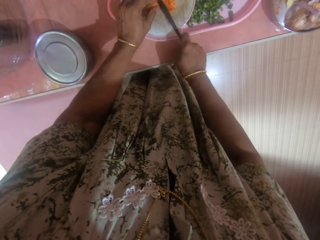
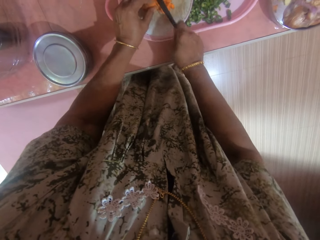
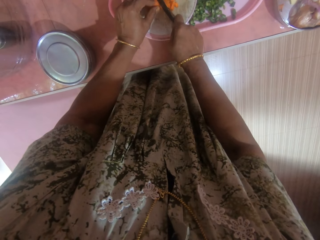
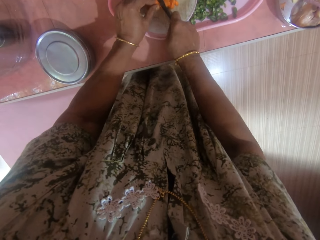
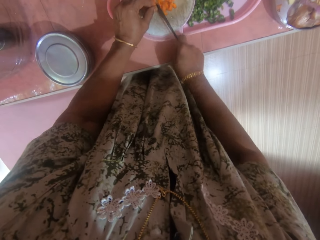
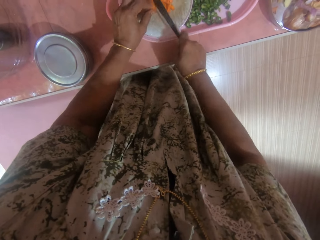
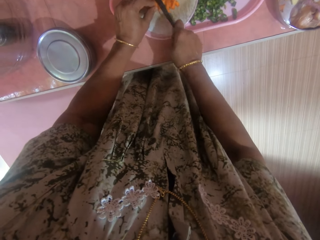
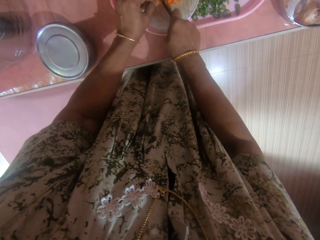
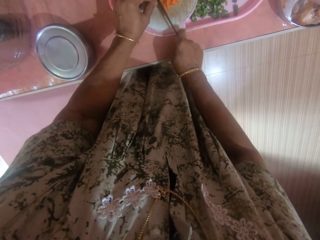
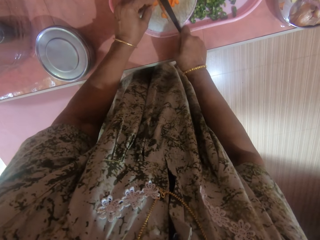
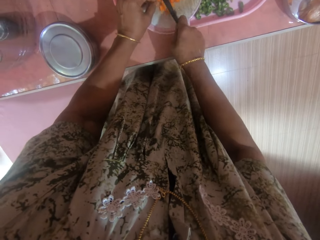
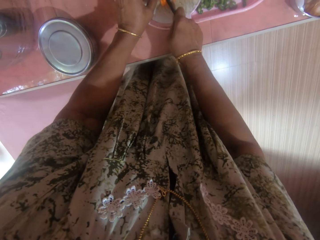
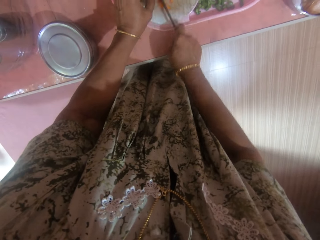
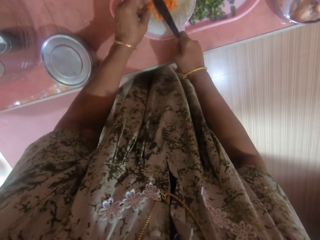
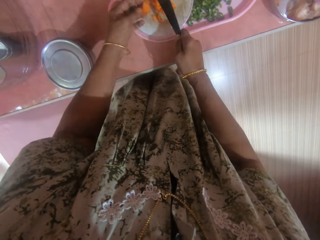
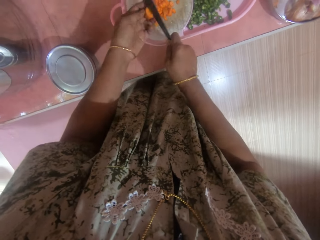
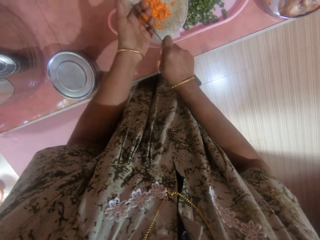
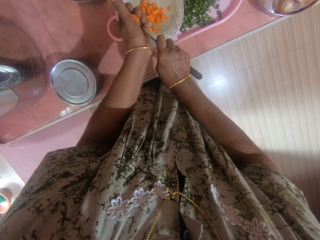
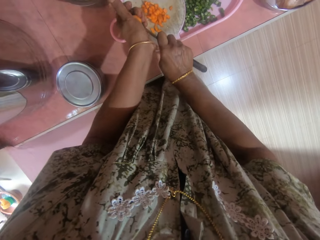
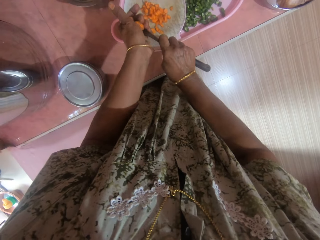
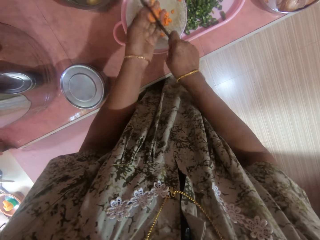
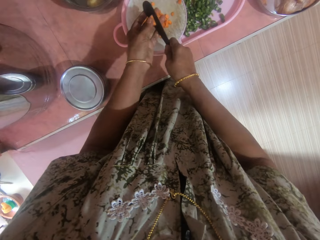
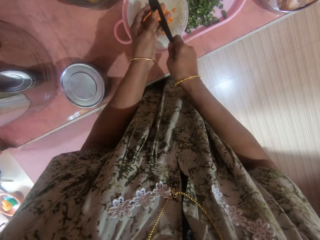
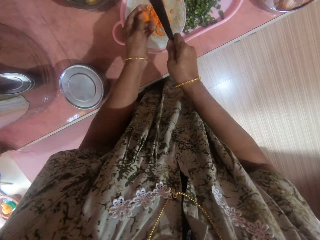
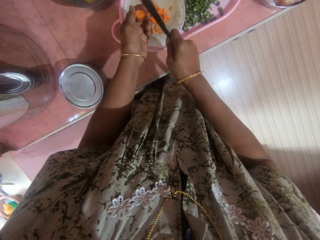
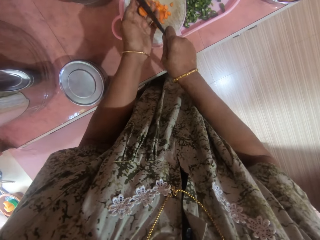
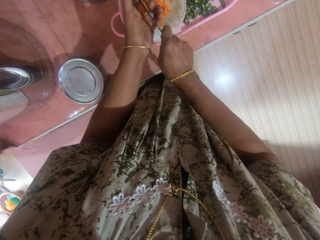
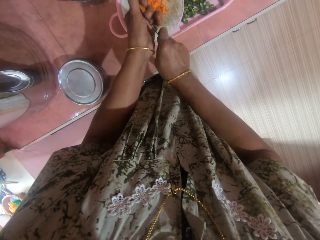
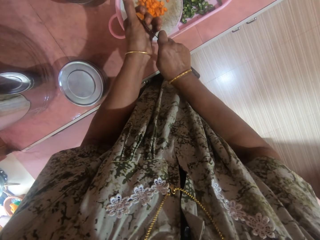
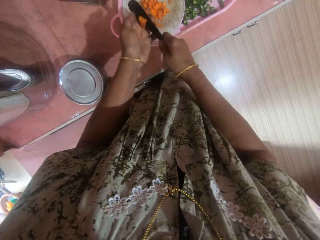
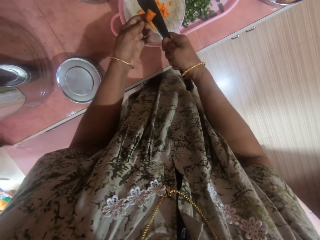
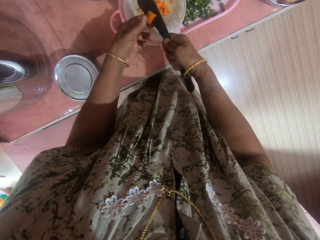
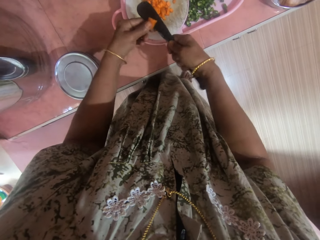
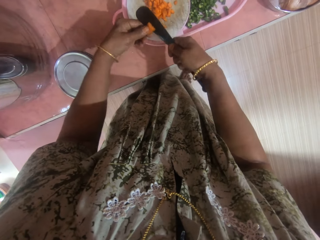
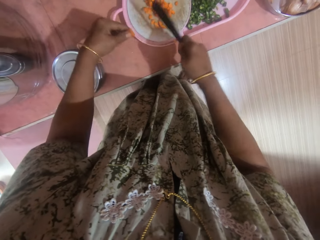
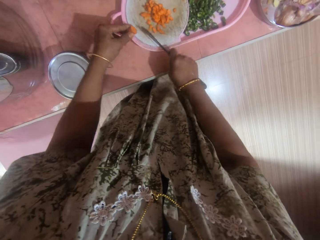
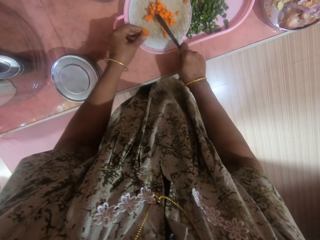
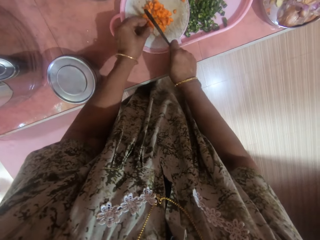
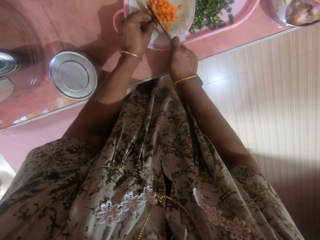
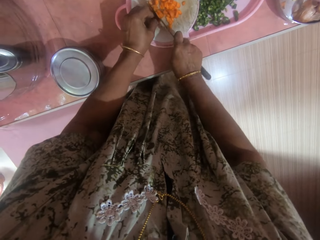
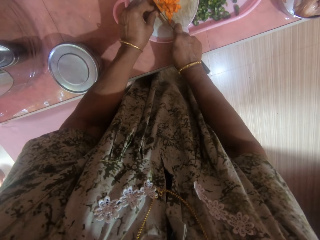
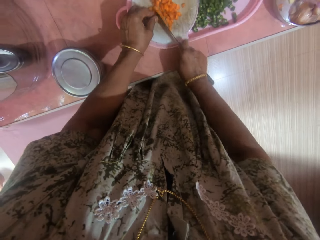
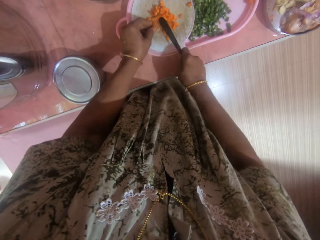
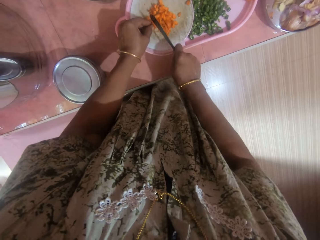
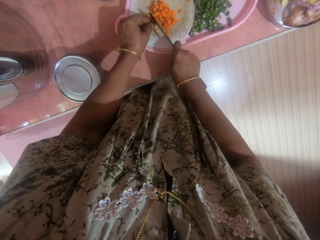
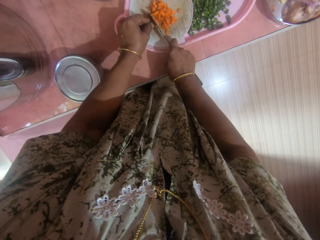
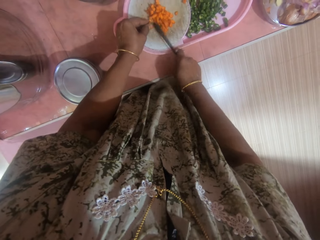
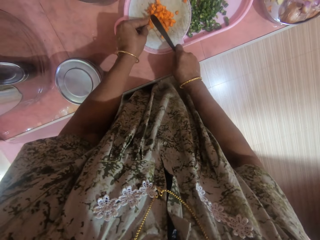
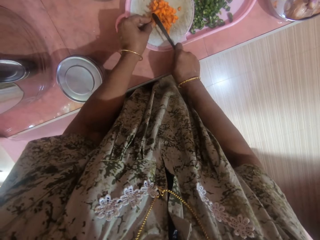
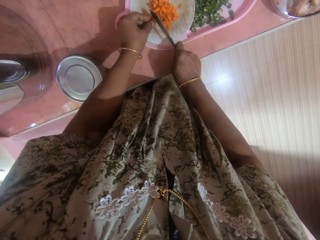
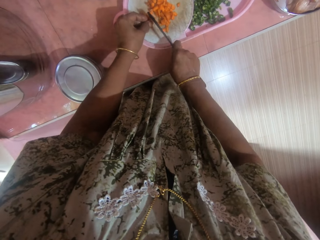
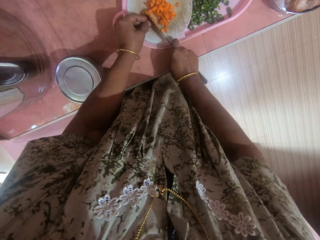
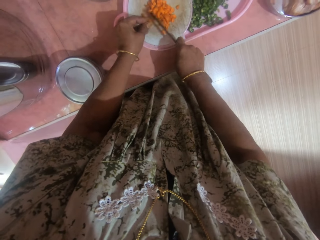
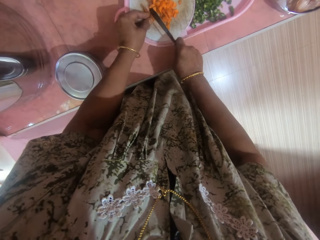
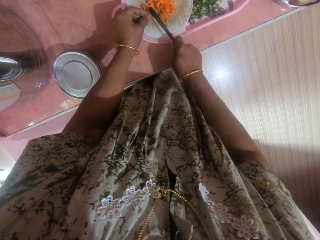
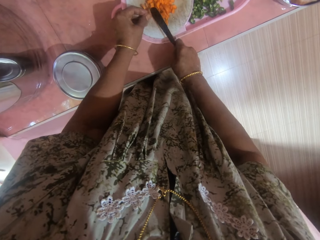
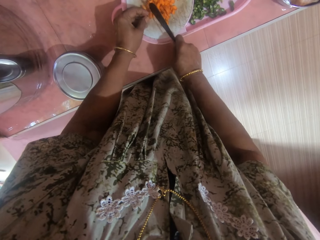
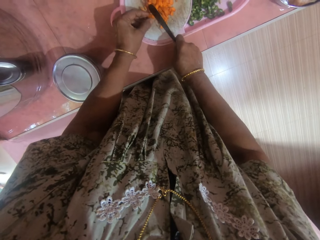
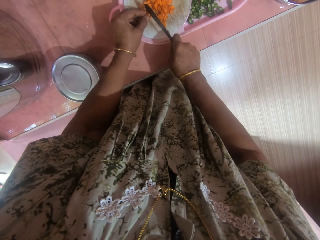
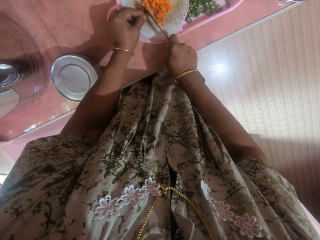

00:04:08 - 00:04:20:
The camera wearer cuts the carrot in her hand with the knife. She moves pieces of the carrot on a chopping board with the knife. She cuts the carrot into pieces on the chopping board with the knife.

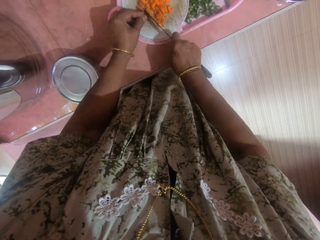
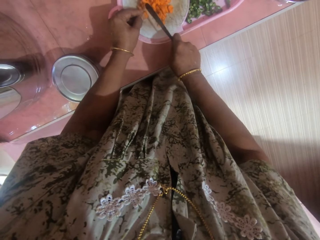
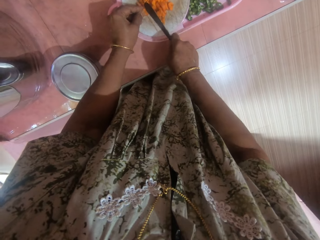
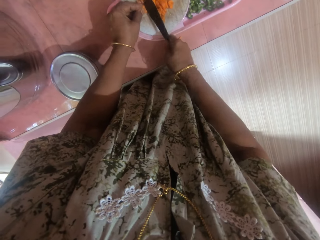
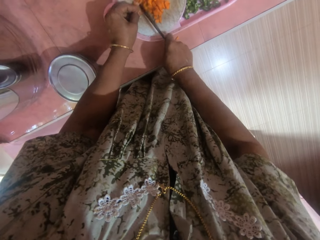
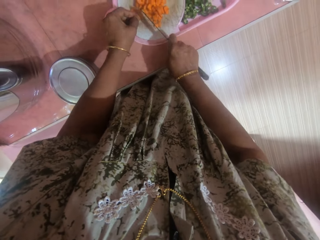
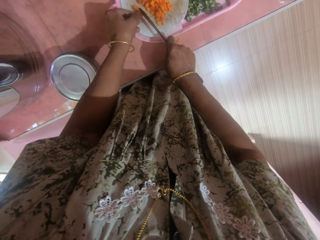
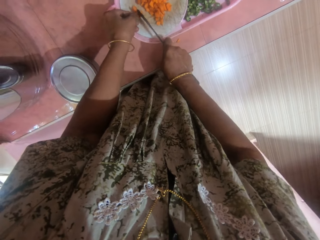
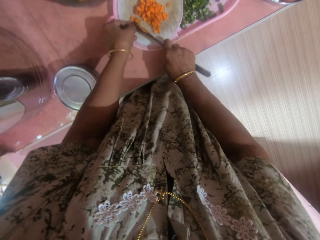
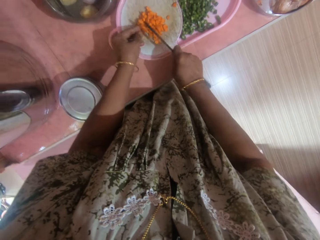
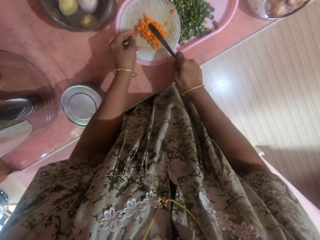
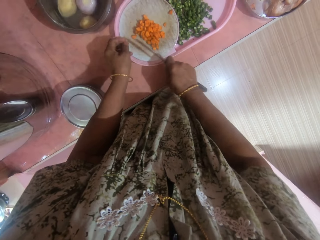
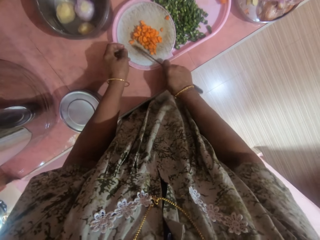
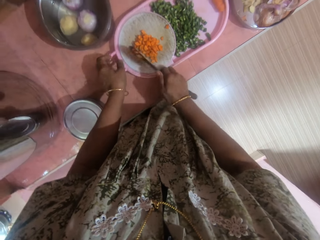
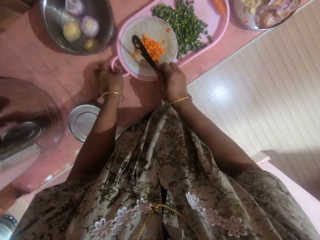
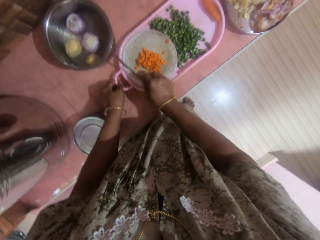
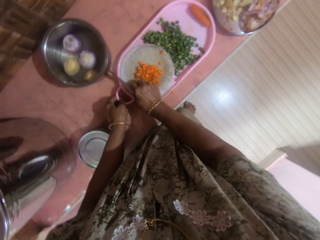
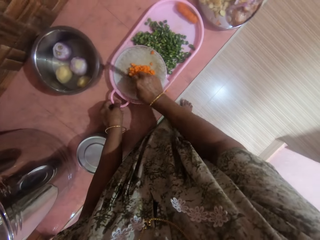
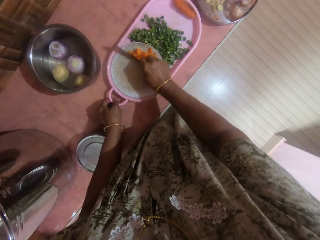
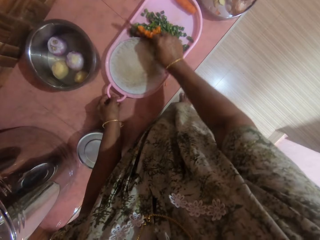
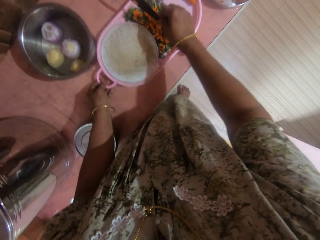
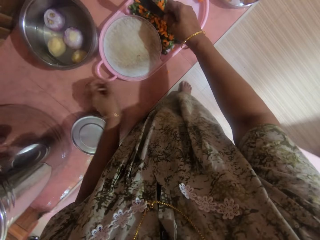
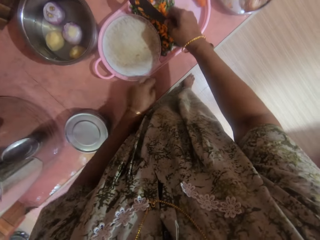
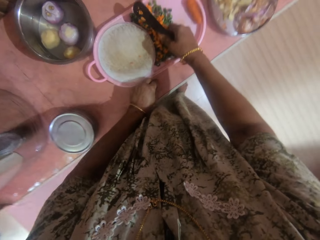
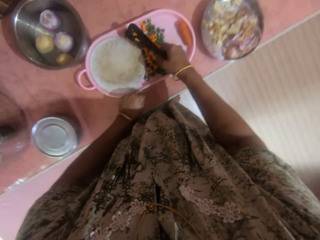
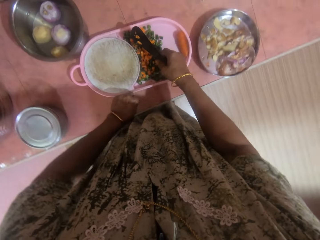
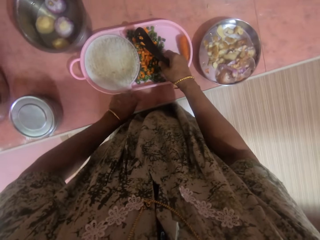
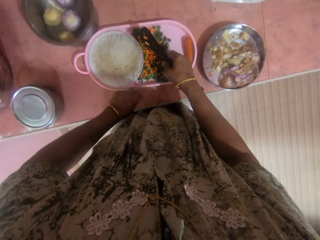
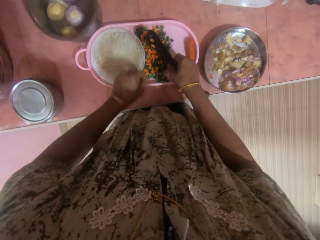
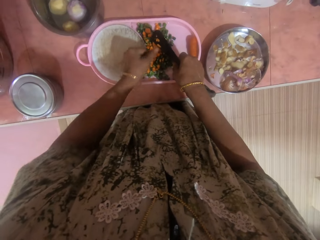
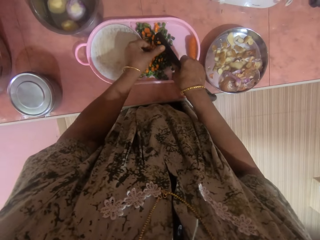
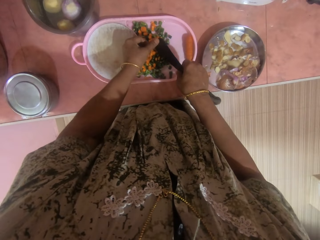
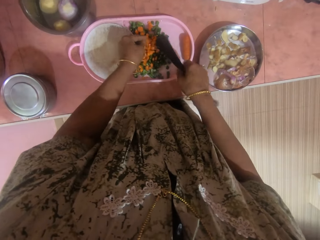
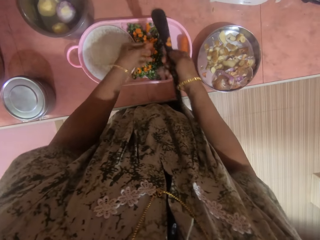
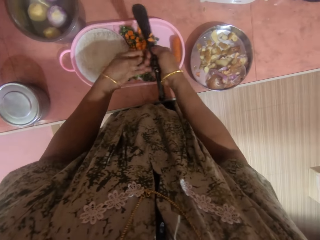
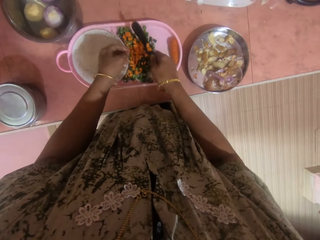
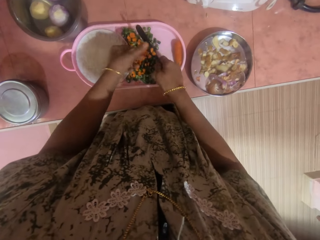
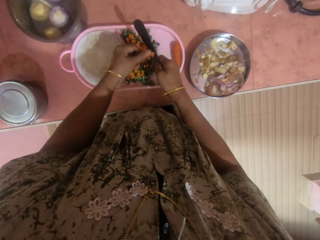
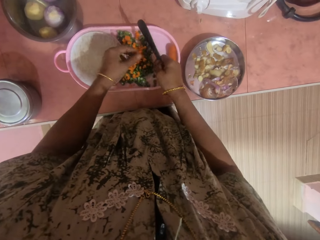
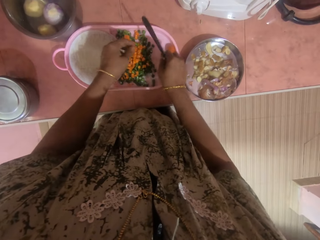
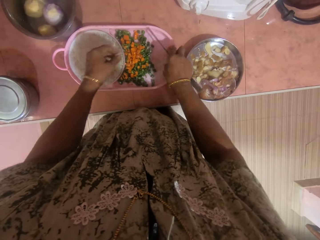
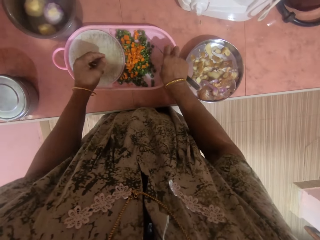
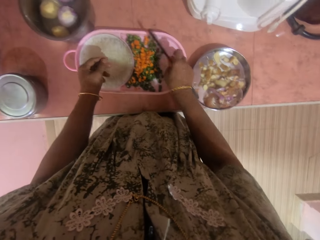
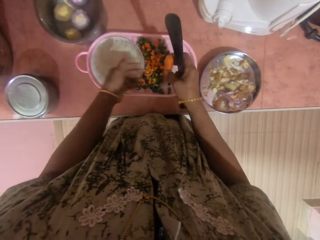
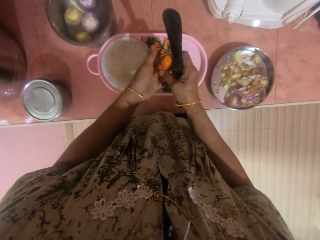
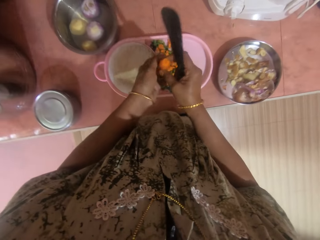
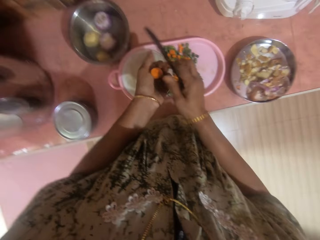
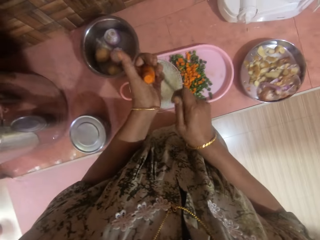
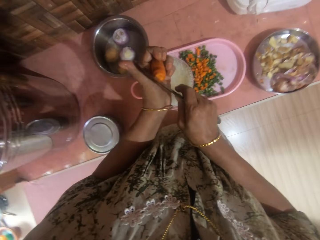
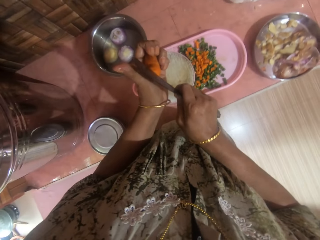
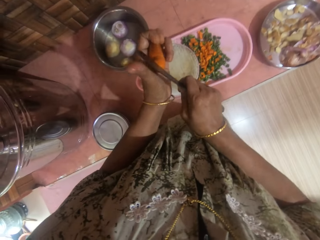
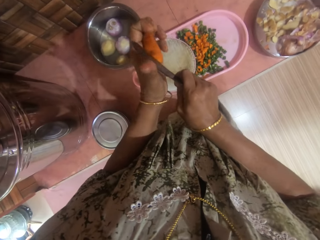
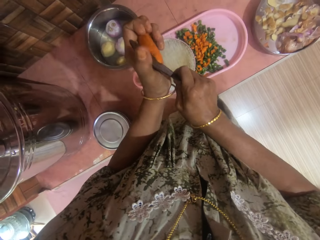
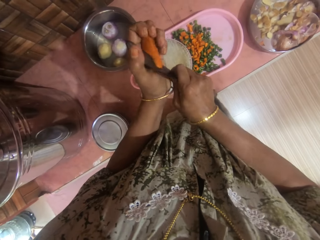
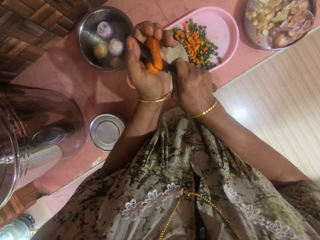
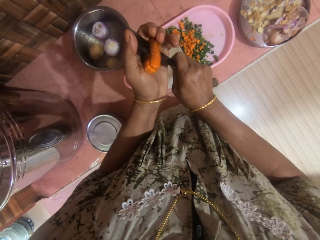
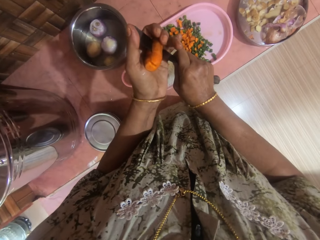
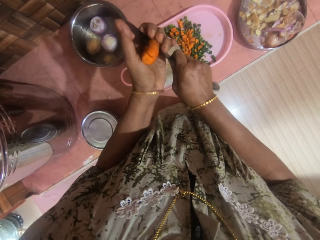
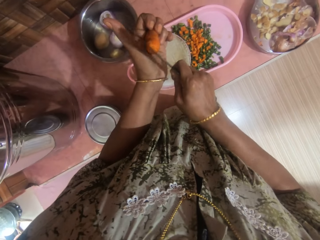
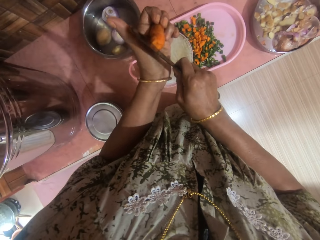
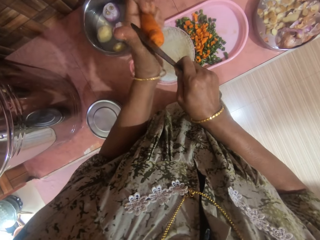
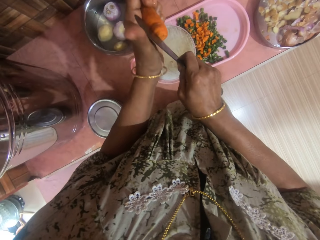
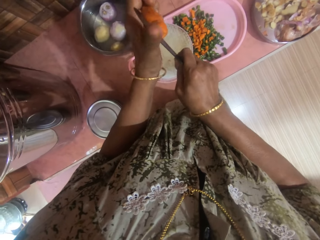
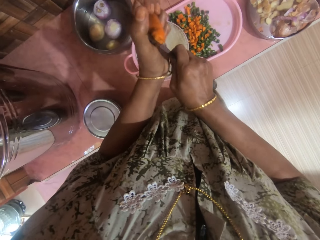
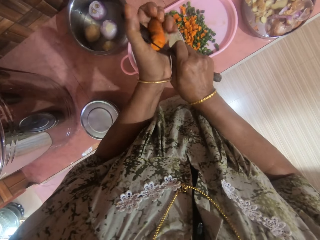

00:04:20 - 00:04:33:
The camera wearer moves pieces of carrots on a chopping board with a knife. She picks up a piece of carrot on a table. She puts the piece of carrot on the chopping board. She removes a piece of carrot on the knife with a hand. She wipes the knife with her hand. She picks up another carrot from the tray. She puts the carrot on the other hand. She cuts the carrot in her hand with the knife.
